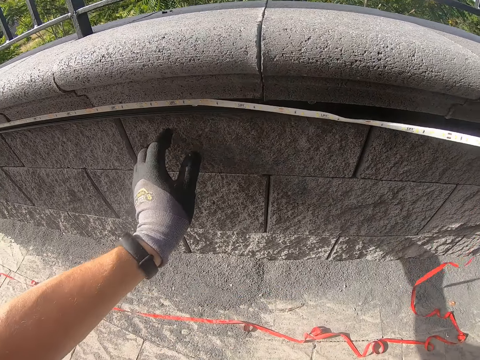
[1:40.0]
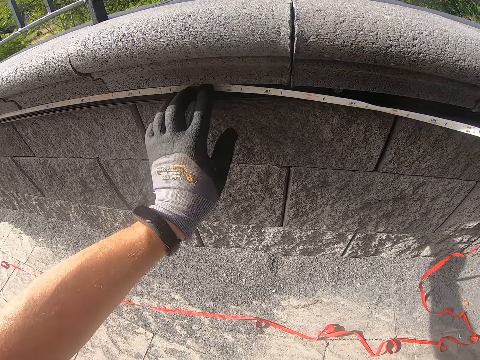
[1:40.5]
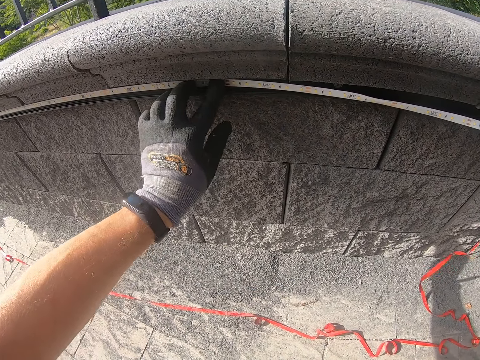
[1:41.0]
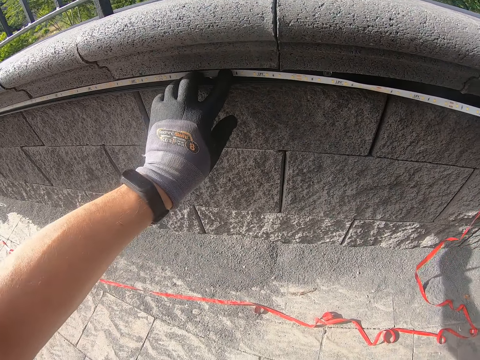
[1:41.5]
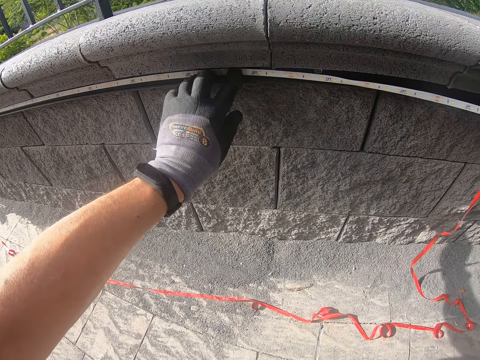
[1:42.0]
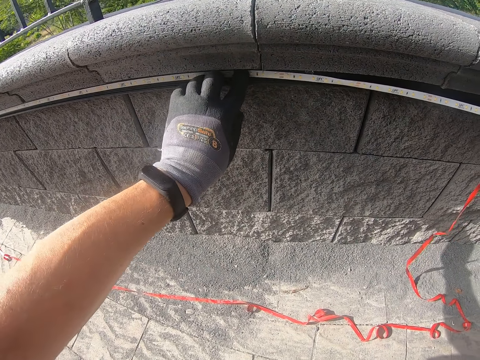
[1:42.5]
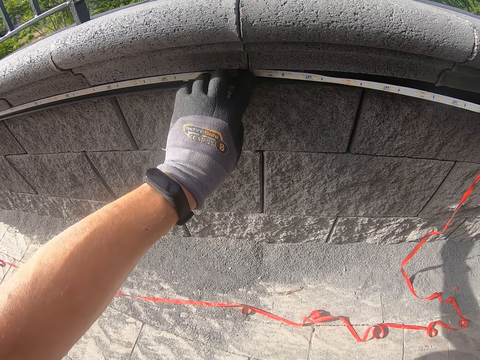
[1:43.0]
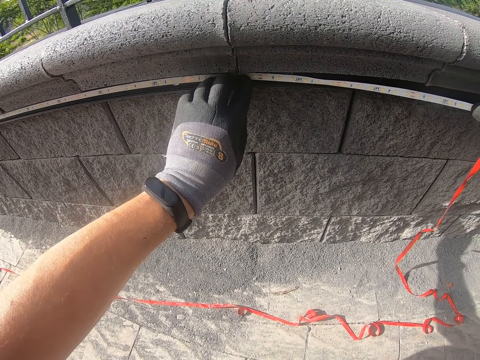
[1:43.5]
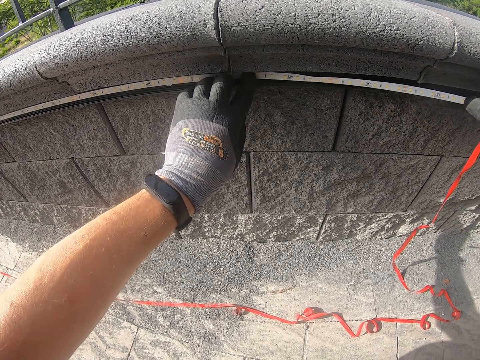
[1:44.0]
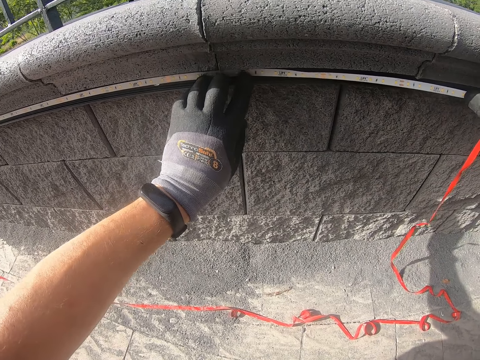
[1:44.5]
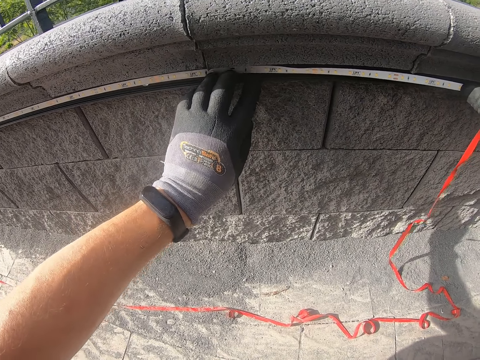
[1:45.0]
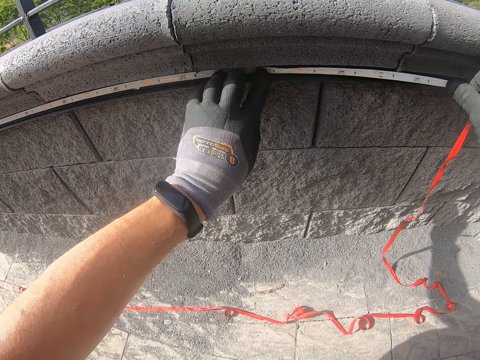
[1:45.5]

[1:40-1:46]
The camera wearer presses LED rope lights into the concrete blocks.

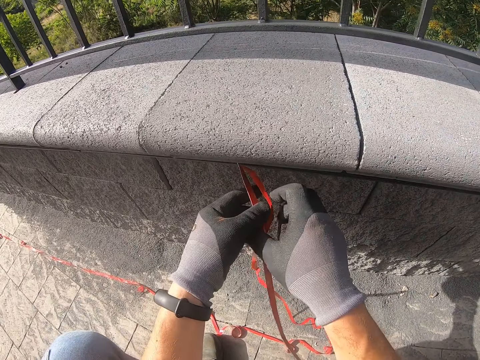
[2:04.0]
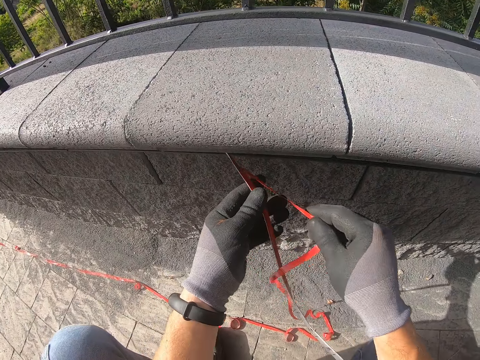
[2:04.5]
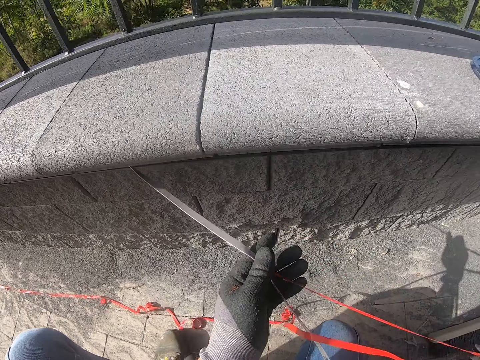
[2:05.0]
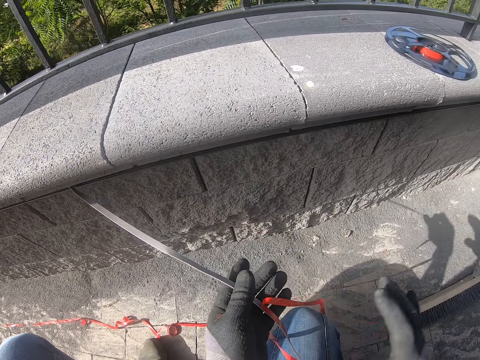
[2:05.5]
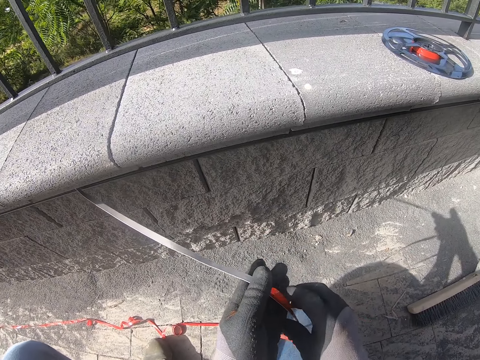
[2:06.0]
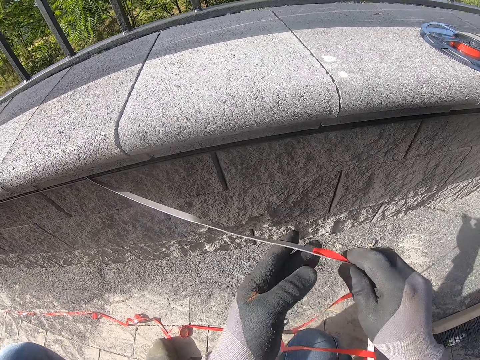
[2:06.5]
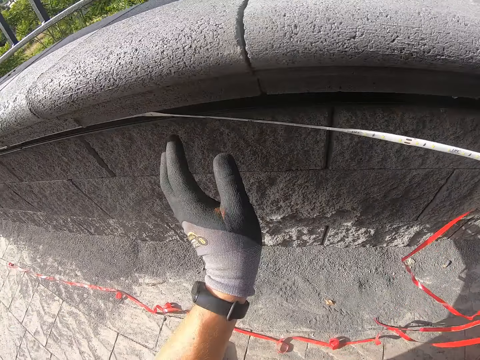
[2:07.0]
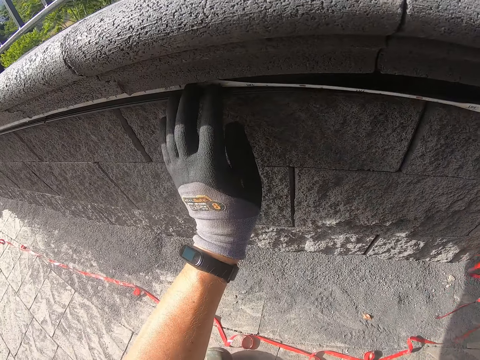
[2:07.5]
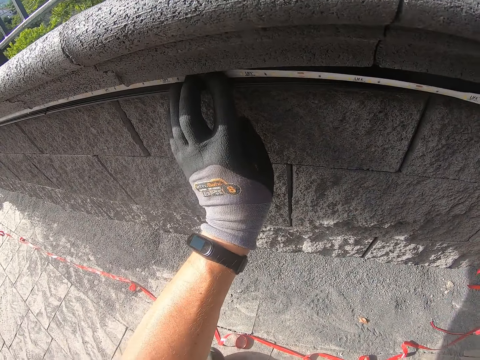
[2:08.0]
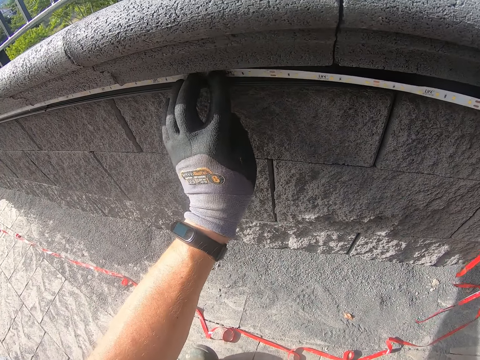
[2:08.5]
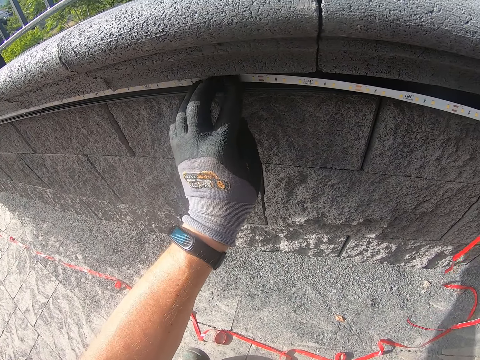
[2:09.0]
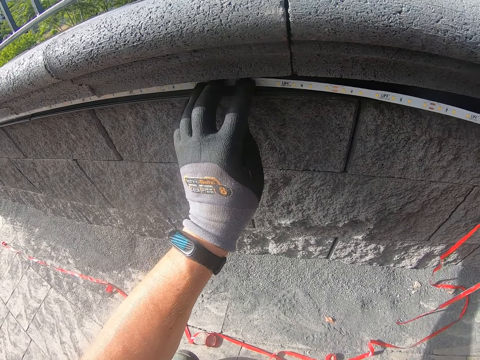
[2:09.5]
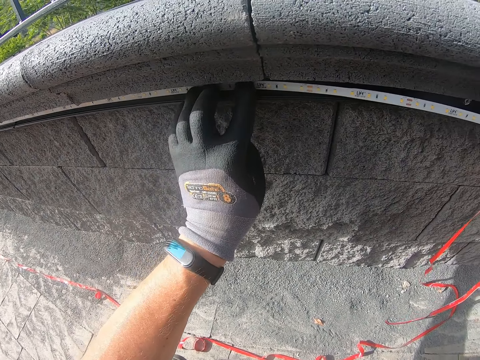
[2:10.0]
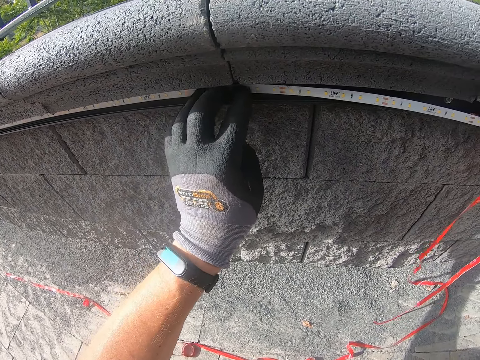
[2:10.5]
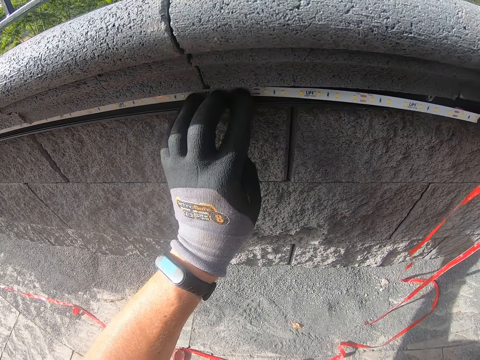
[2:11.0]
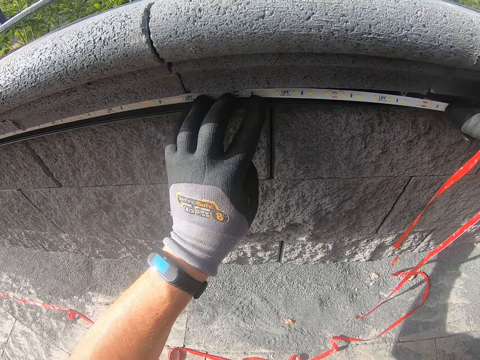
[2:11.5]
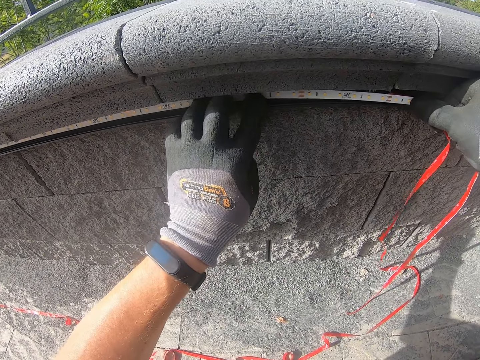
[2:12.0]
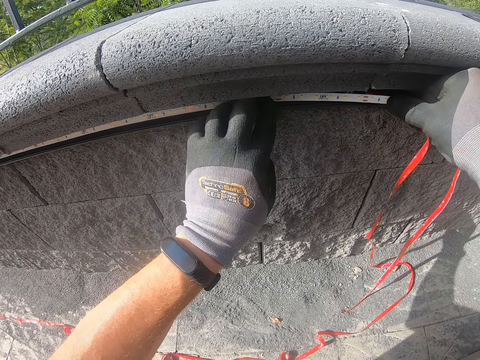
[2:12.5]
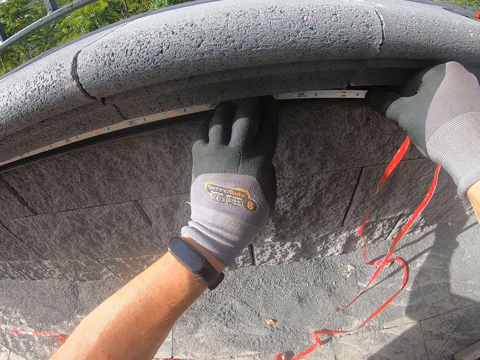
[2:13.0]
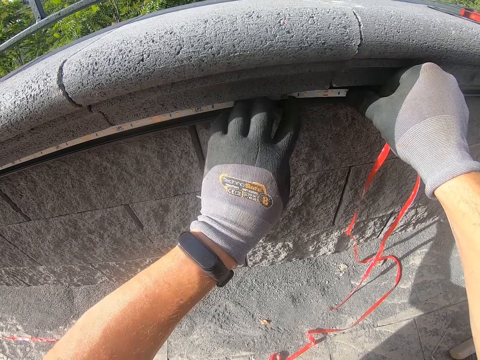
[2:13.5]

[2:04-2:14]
The camera wearer pulls LED rope lights. They fix a snake light on the wall. They press the LED rope lights into the concrete blocks.

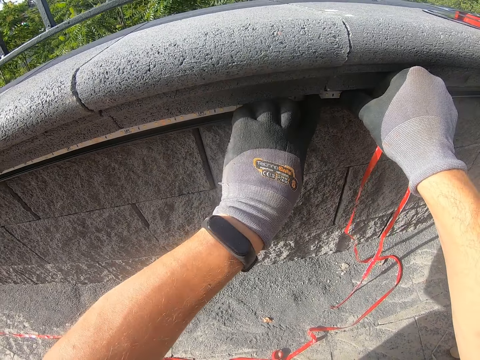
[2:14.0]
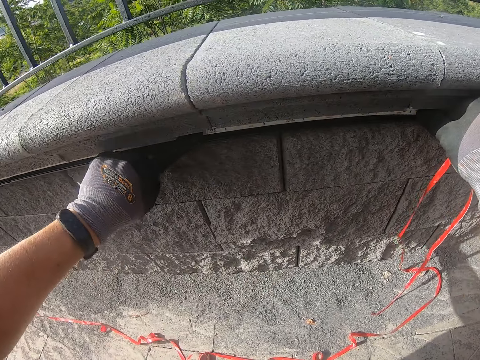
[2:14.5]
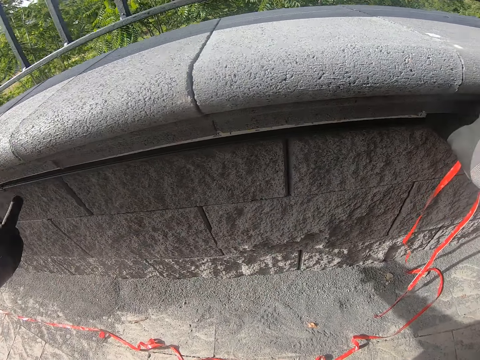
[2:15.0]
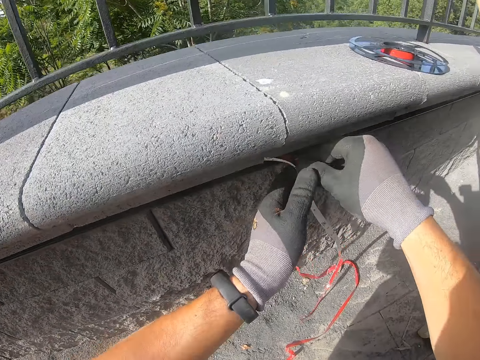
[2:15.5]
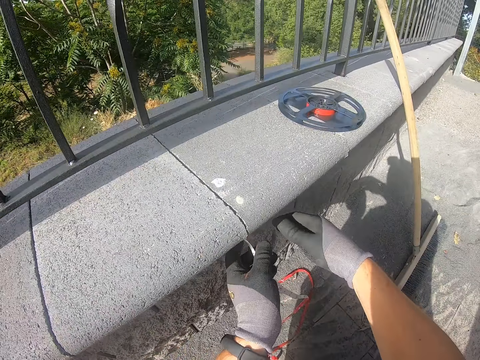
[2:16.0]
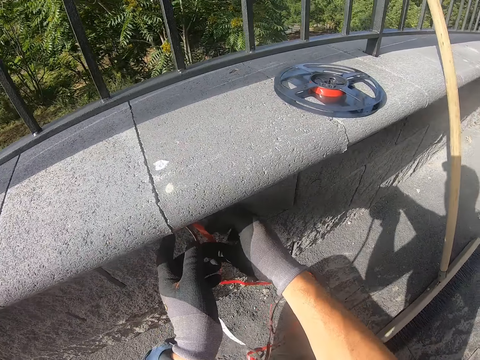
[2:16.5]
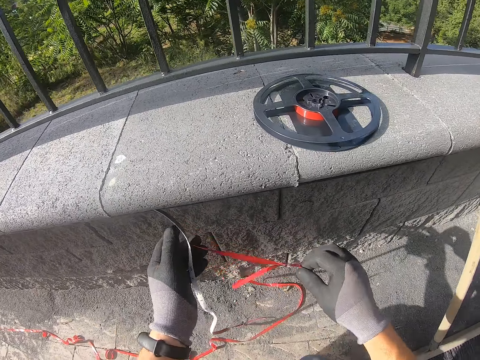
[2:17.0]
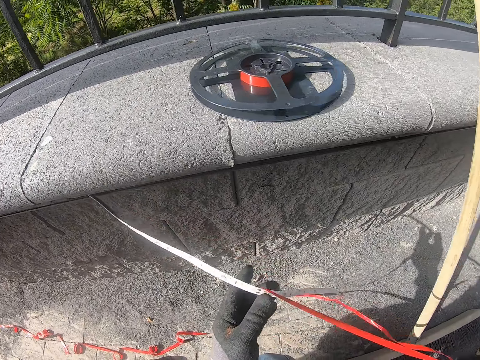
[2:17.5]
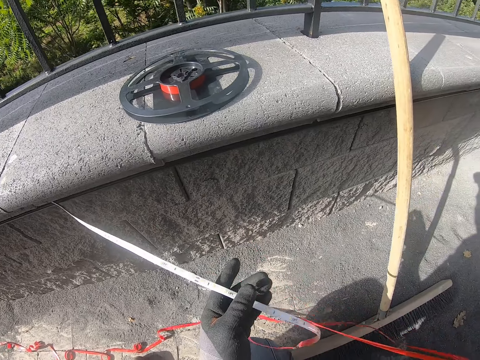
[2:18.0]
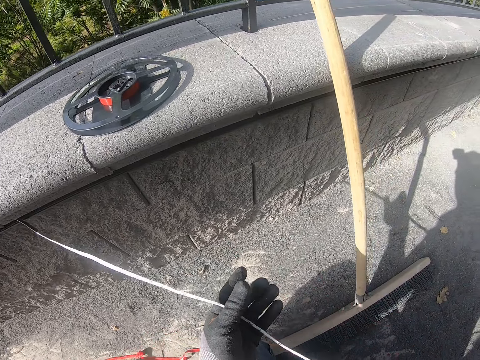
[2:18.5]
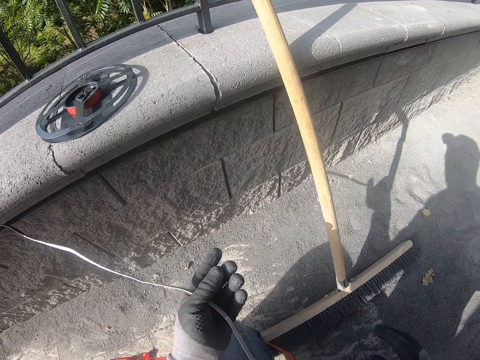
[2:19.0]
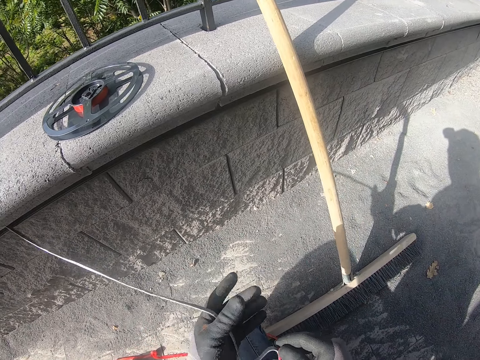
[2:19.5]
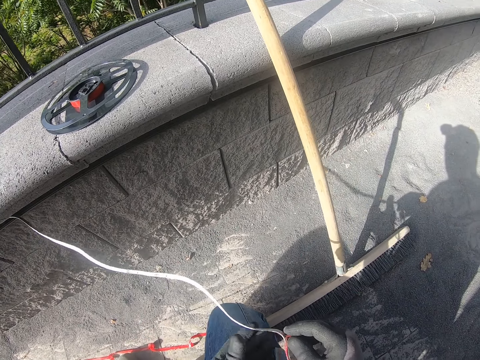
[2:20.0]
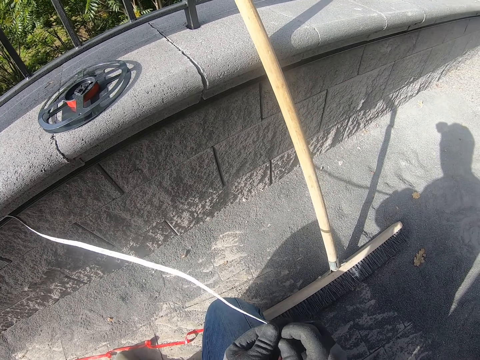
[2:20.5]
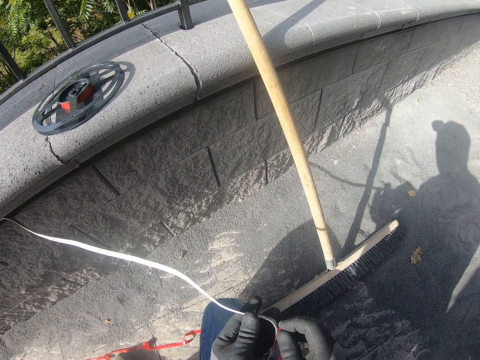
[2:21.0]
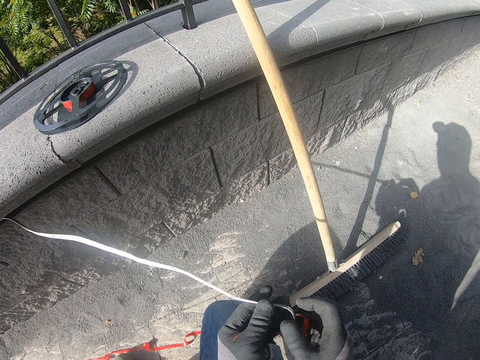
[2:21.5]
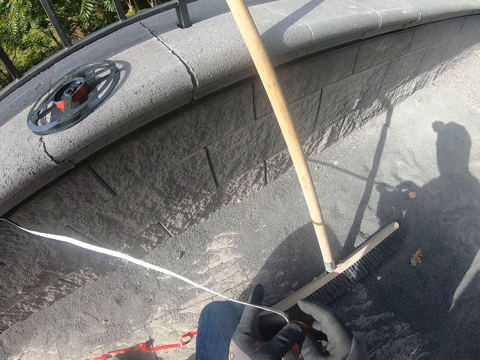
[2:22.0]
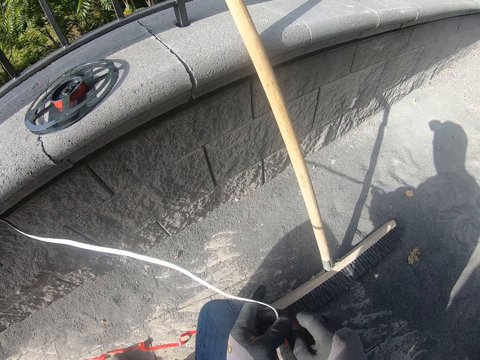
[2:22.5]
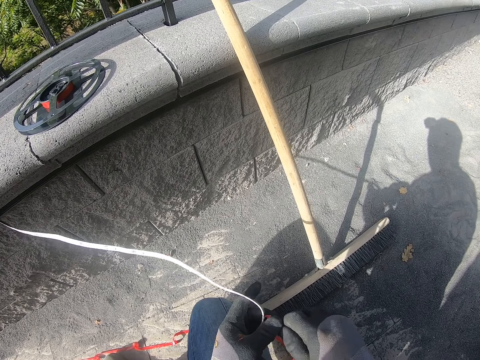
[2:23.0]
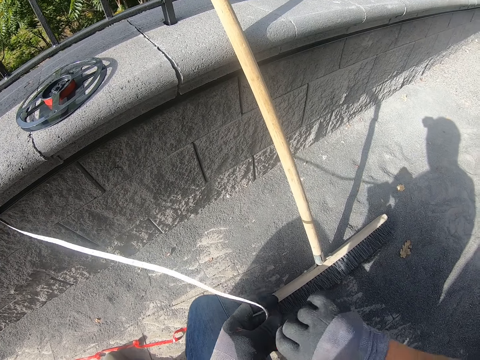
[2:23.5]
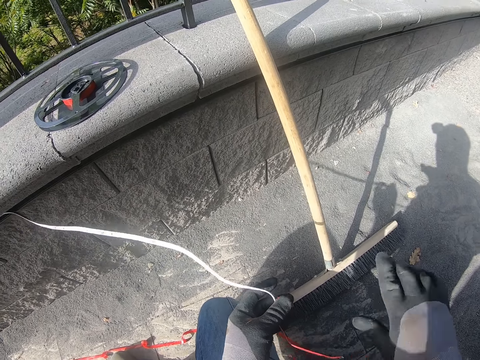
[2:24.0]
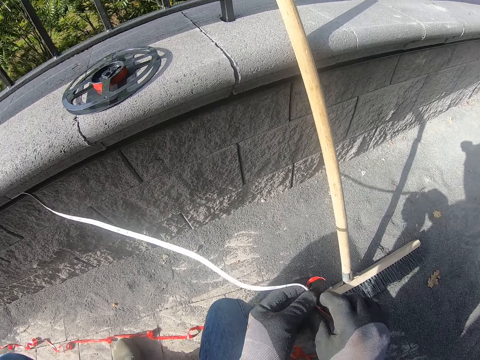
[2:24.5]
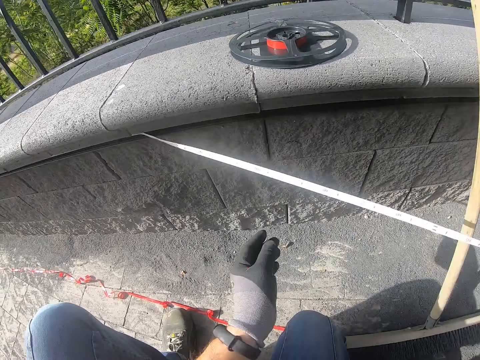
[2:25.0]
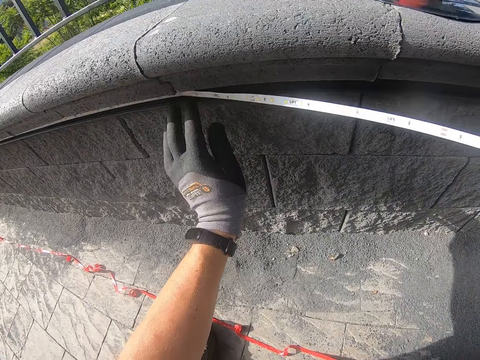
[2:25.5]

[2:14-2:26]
The camera wearer pulls LED rope lights.
